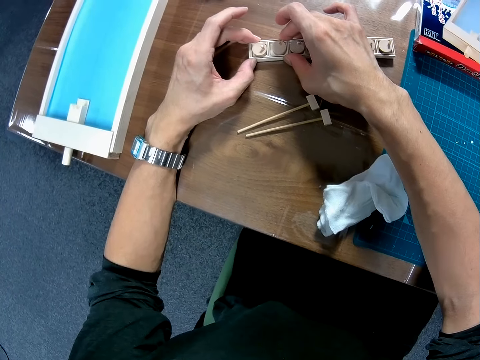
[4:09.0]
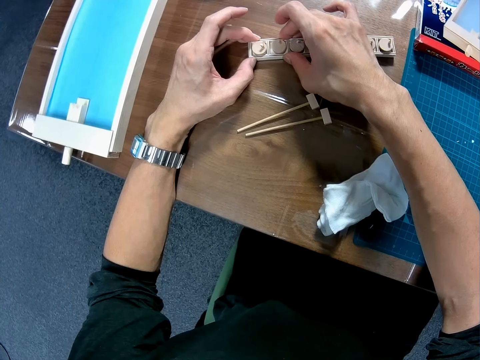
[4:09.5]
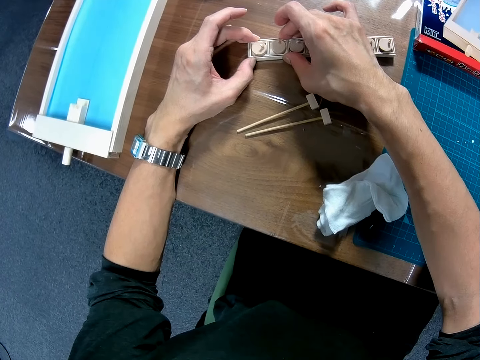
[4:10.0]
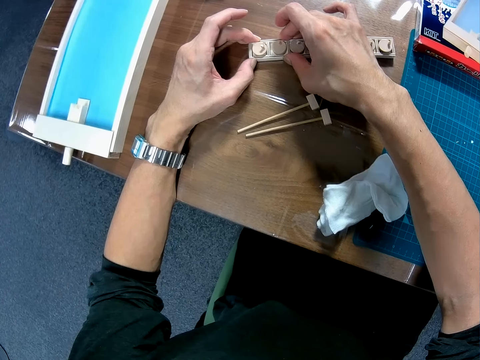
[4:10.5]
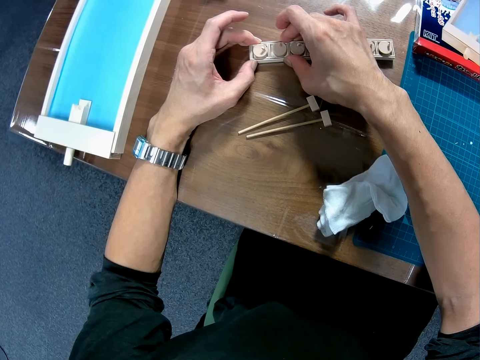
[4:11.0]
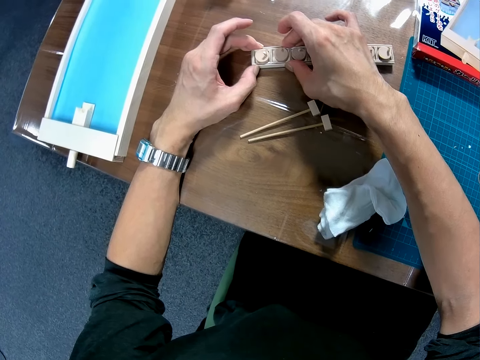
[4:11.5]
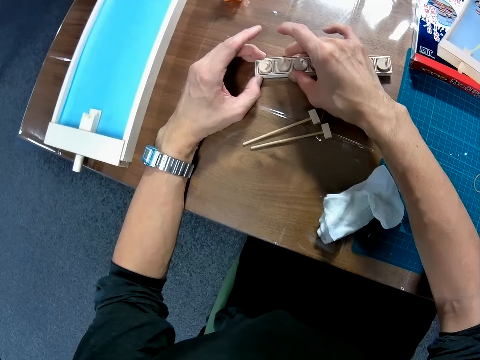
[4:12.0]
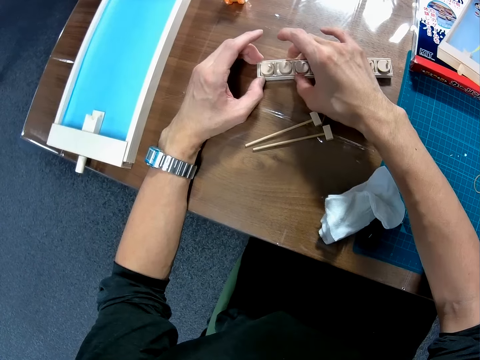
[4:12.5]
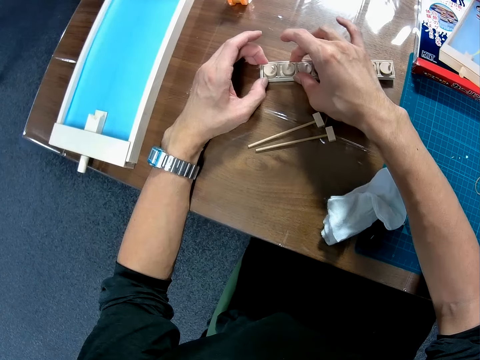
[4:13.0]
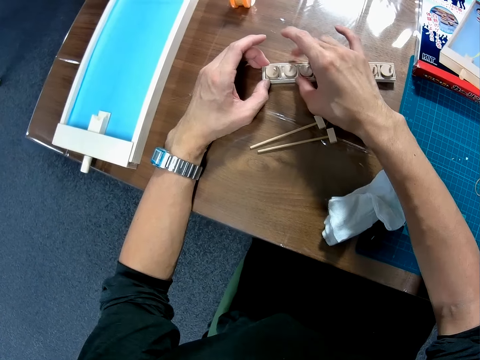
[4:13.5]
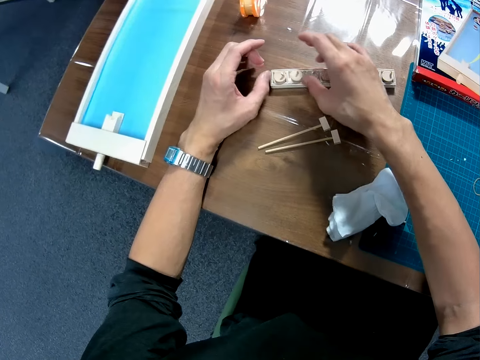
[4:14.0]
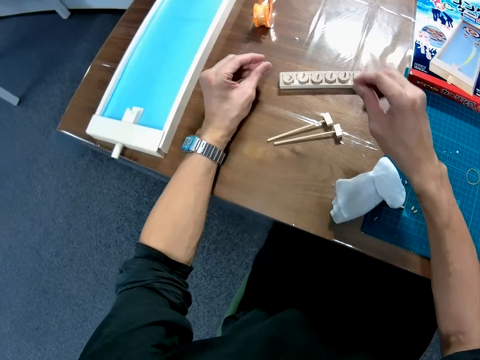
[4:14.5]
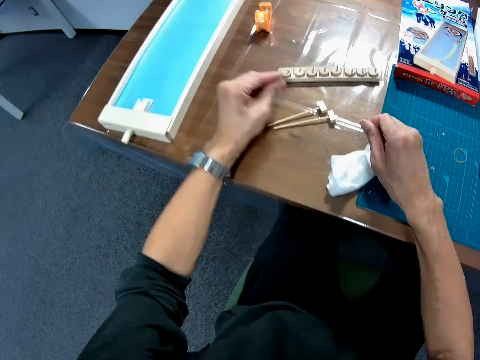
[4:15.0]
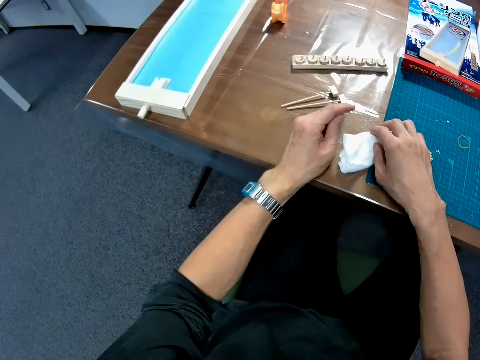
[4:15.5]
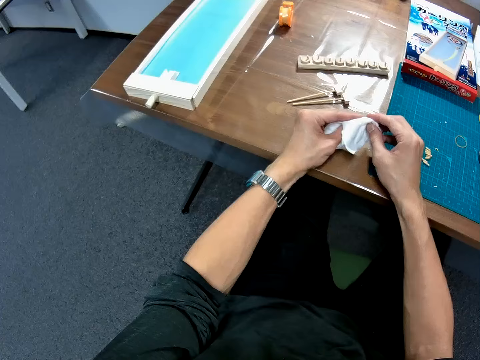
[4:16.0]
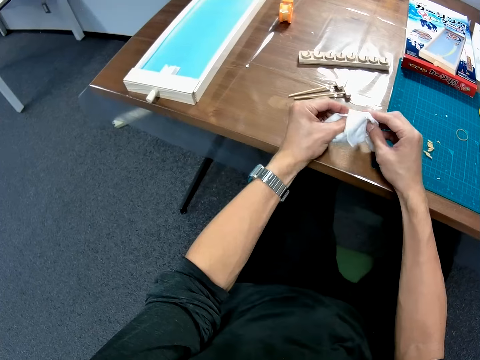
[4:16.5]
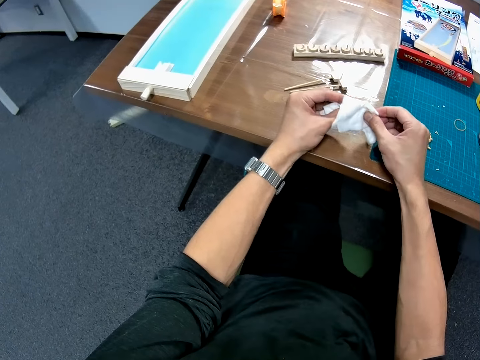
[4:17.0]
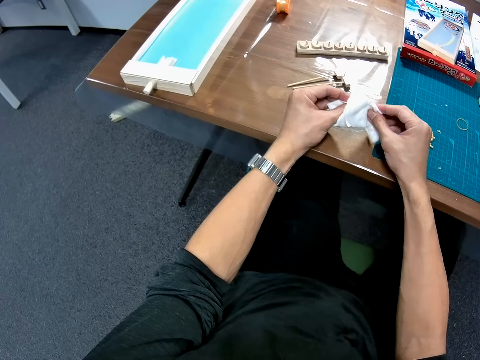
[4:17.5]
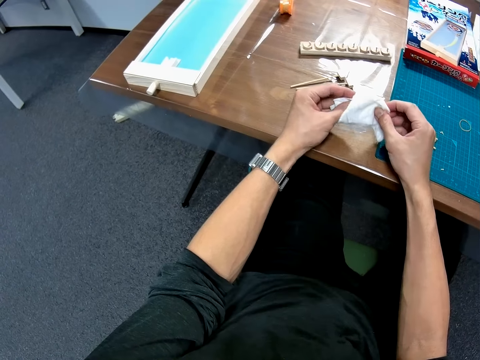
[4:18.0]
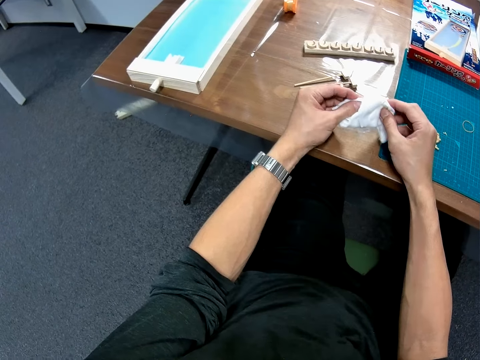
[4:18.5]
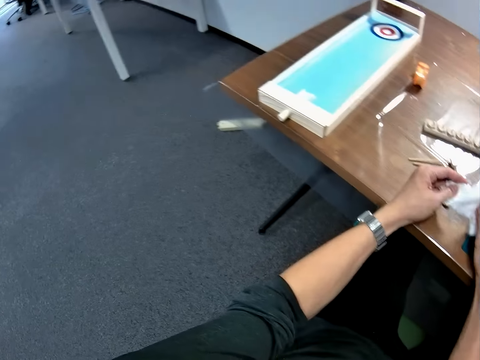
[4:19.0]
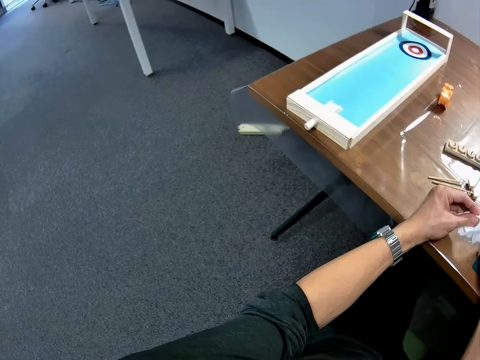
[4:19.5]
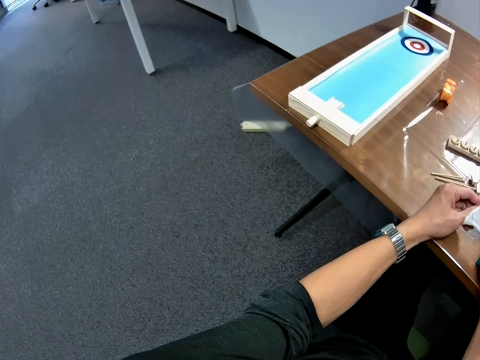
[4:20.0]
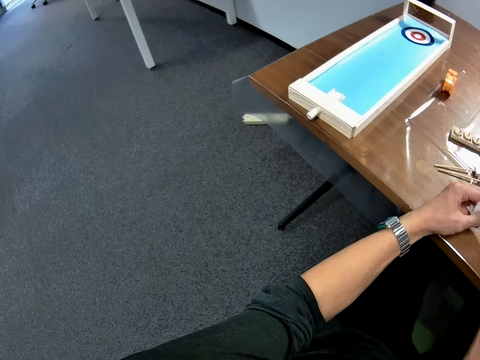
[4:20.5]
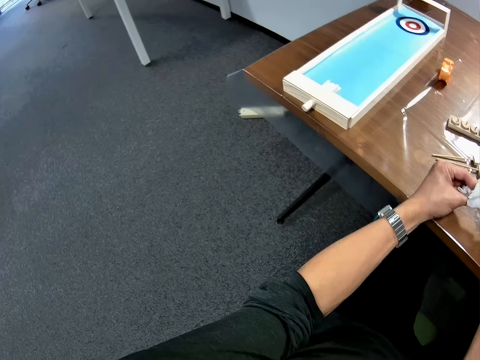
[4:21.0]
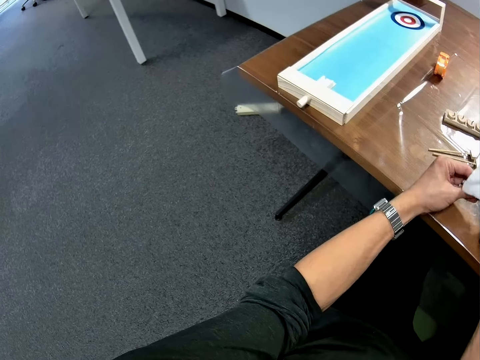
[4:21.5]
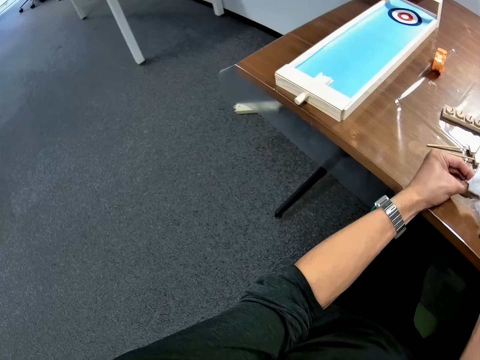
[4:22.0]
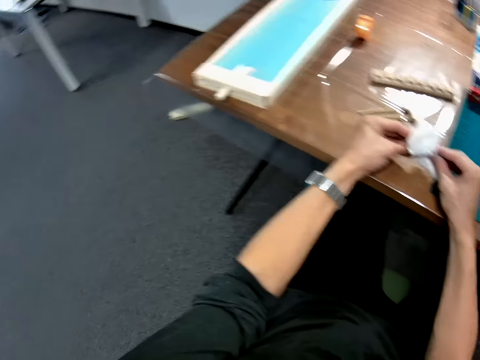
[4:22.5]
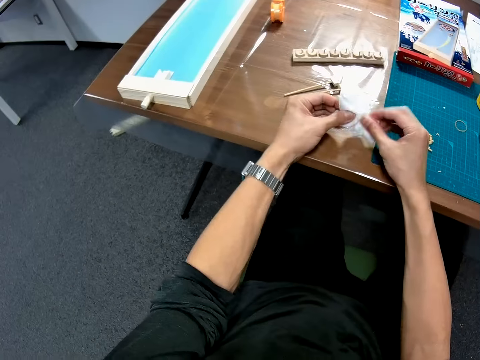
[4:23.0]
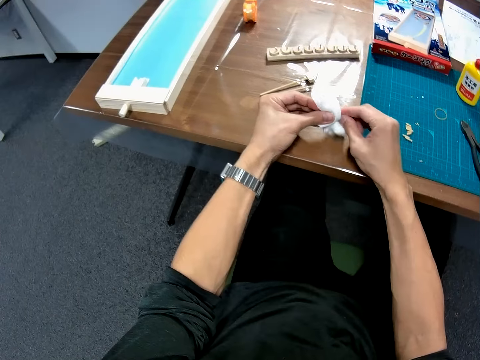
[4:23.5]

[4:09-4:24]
The camera wearer lifts his hands from the piece of wood. He cleans his hands with the hand wipe on the table.

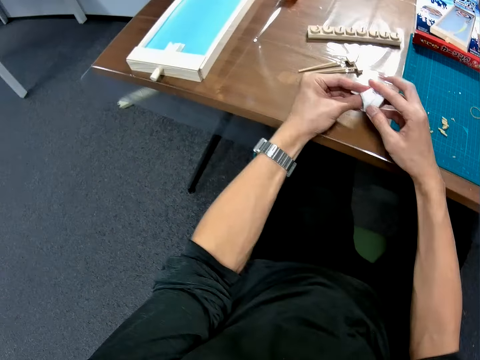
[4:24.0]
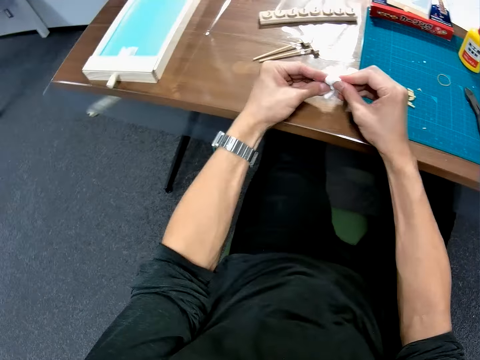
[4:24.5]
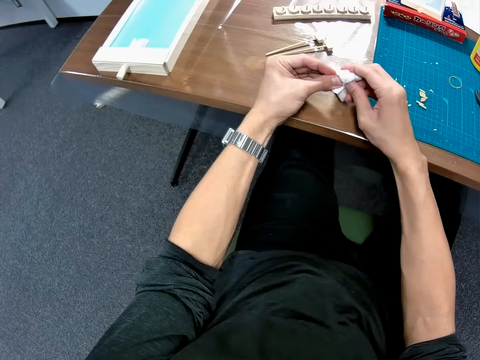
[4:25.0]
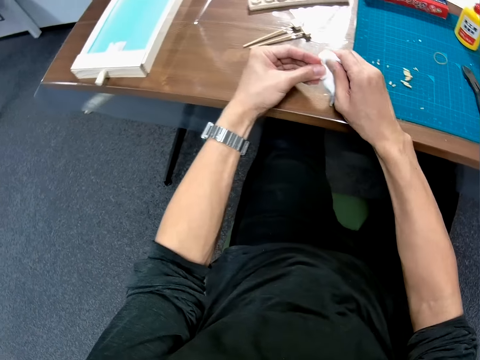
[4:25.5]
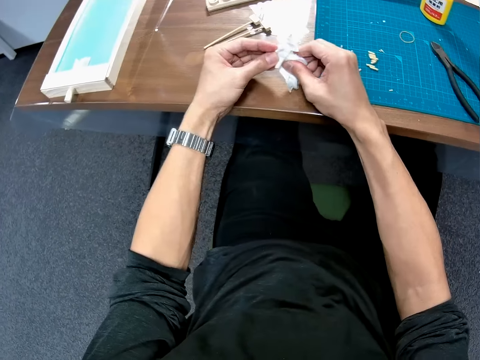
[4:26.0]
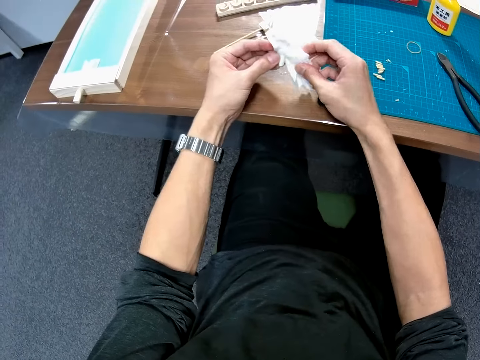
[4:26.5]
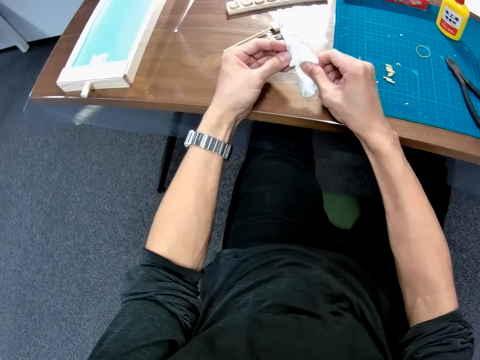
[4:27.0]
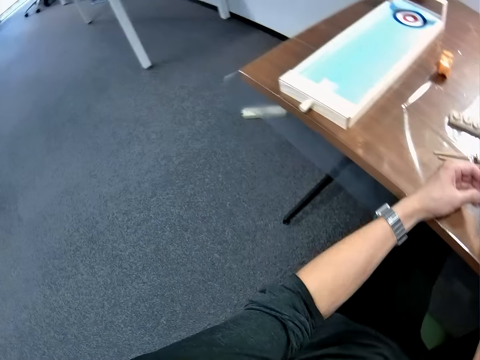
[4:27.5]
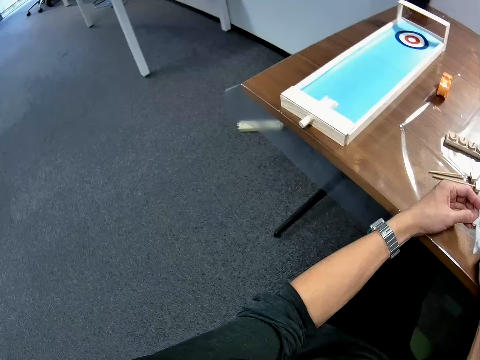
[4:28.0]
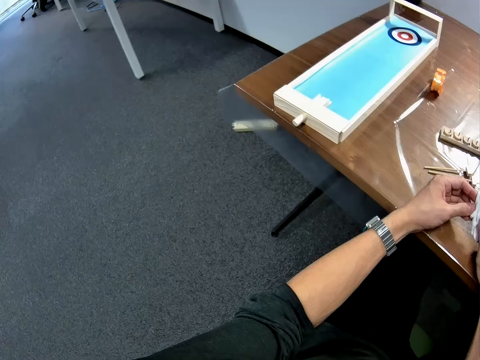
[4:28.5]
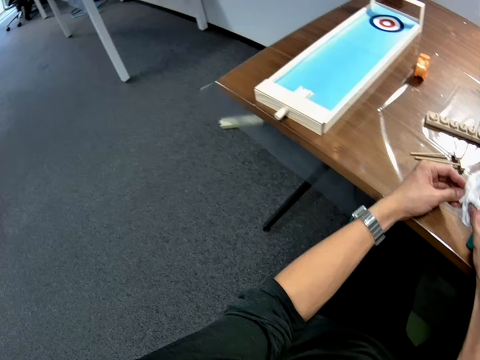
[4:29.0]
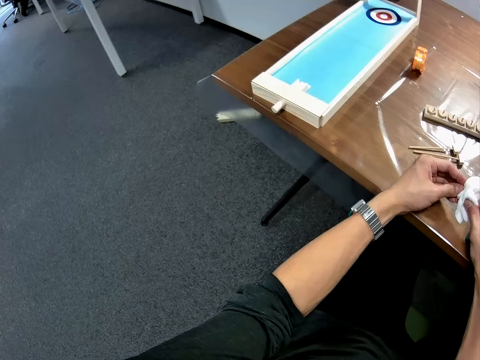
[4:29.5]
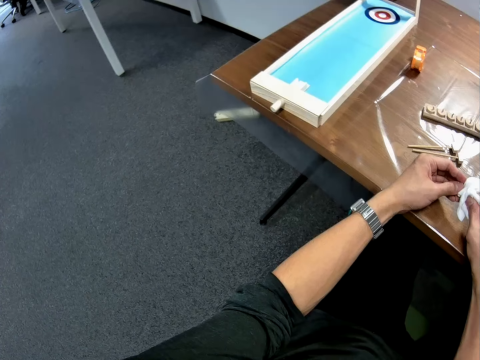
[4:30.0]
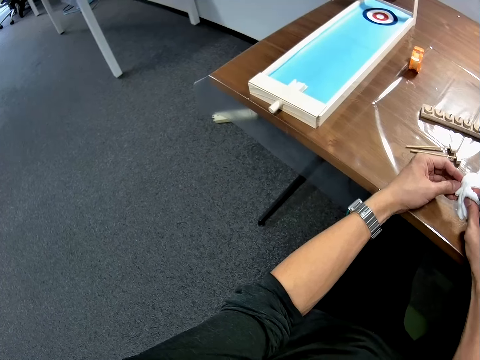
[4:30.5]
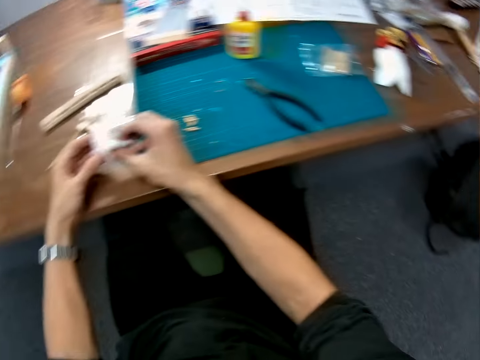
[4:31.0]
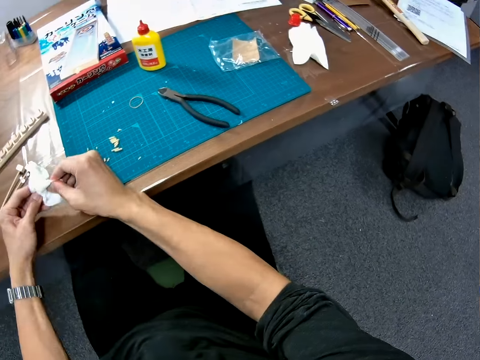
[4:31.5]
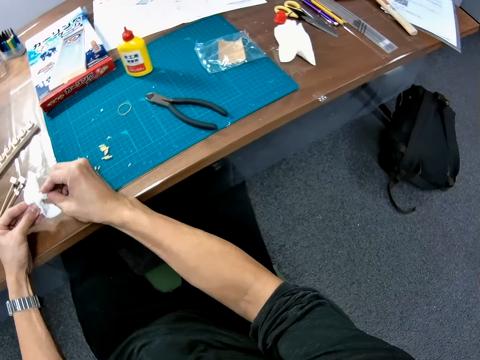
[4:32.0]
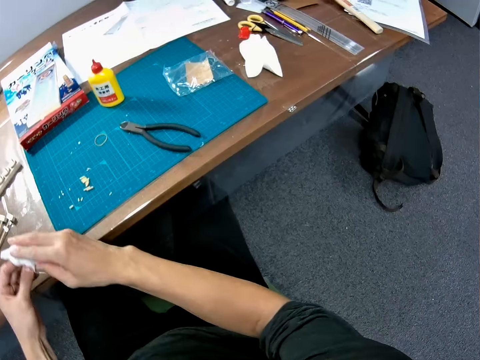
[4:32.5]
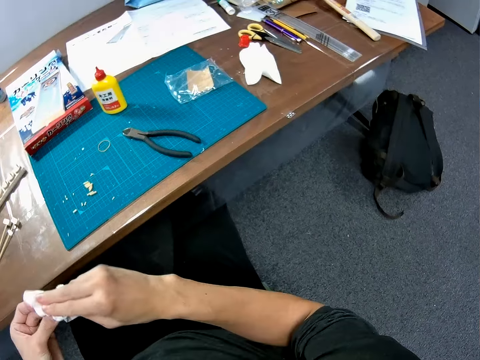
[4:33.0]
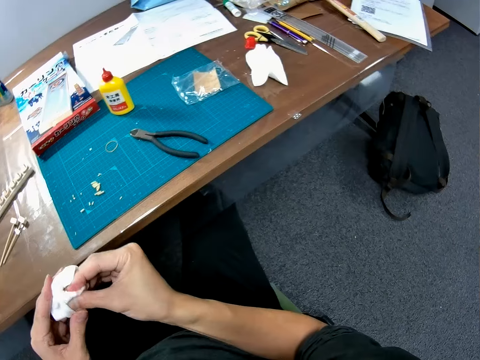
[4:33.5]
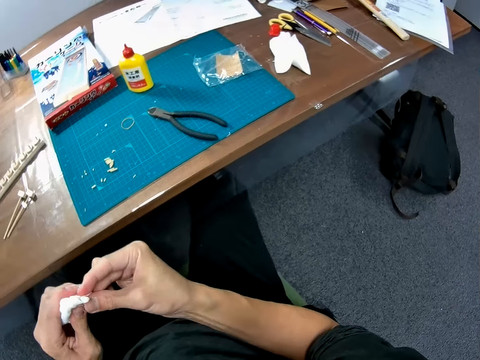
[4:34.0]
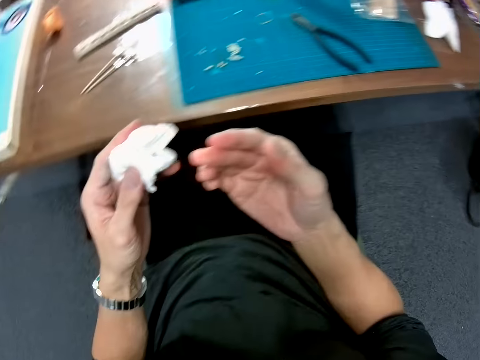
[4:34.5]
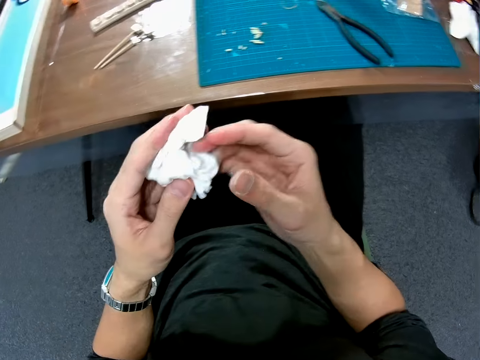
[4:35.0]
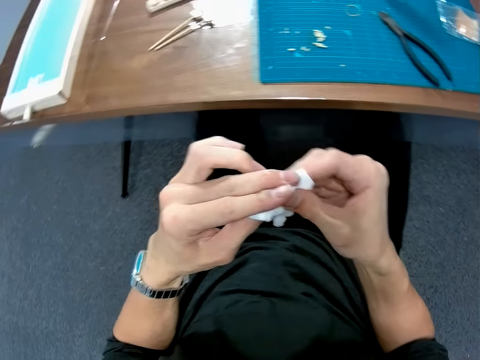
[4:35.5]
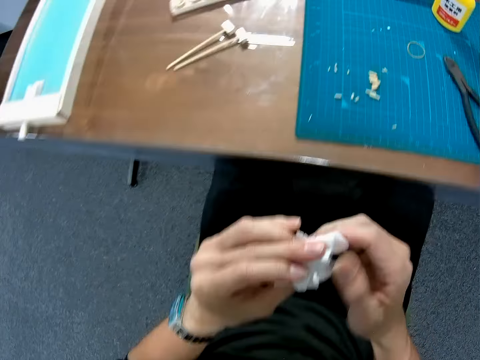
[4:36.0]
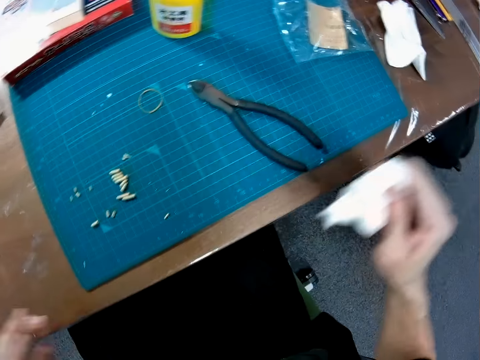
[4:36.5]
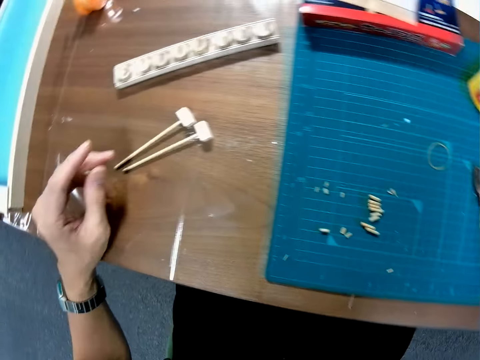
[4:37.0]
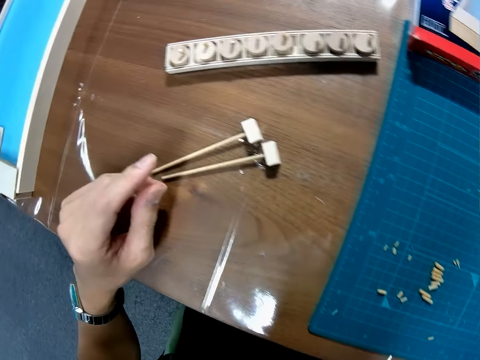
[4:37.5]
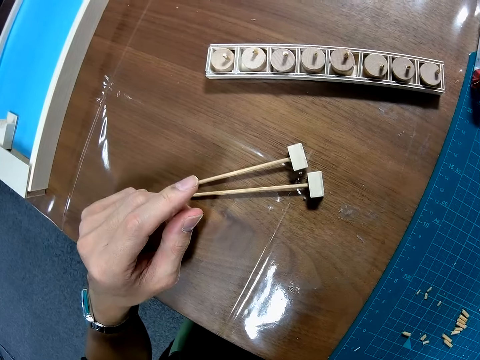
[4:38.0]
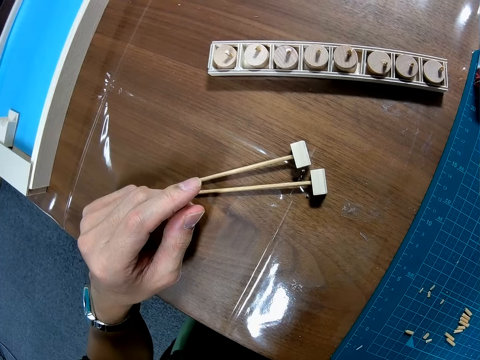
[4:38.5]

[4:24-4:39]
The camera wearer looks around the table. He wipes his hands with the wipe. He places the wipe on the table.
